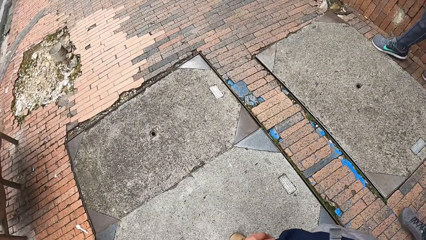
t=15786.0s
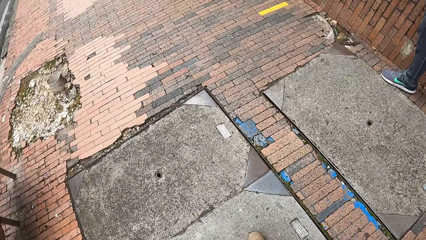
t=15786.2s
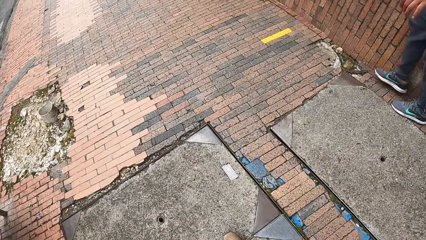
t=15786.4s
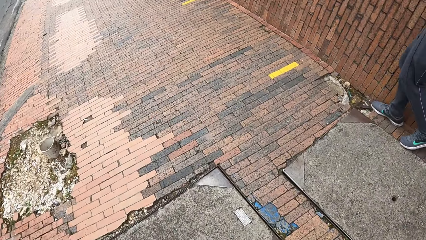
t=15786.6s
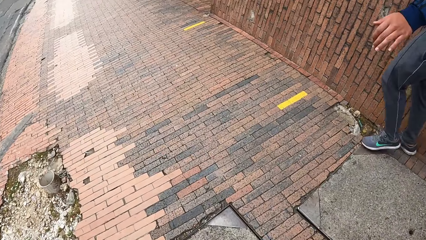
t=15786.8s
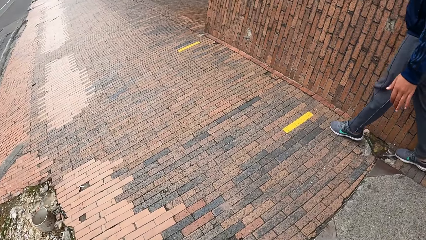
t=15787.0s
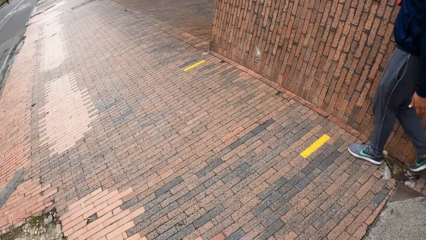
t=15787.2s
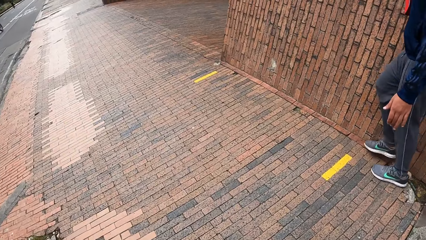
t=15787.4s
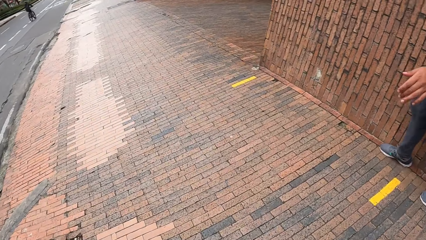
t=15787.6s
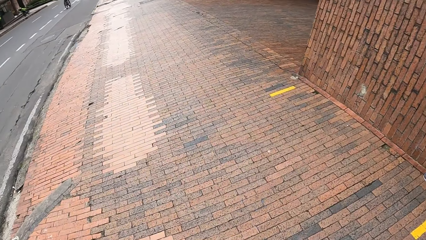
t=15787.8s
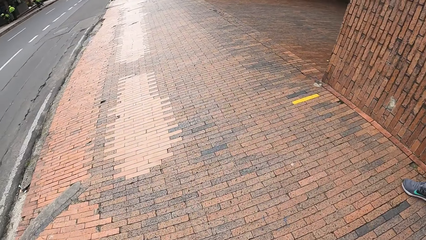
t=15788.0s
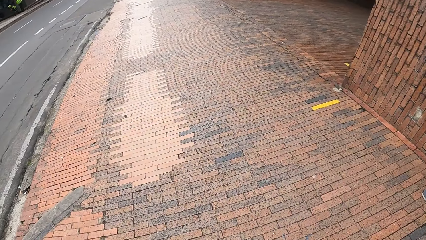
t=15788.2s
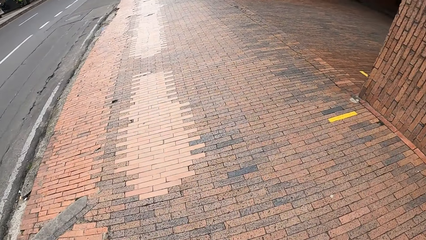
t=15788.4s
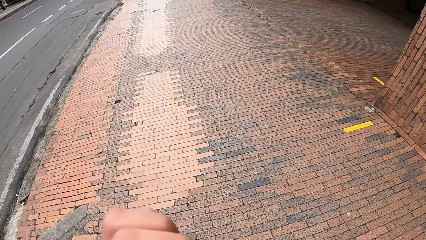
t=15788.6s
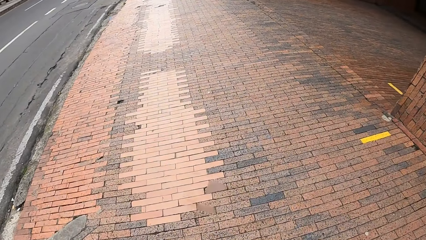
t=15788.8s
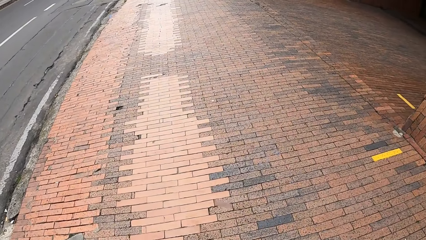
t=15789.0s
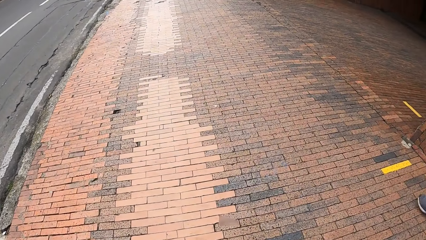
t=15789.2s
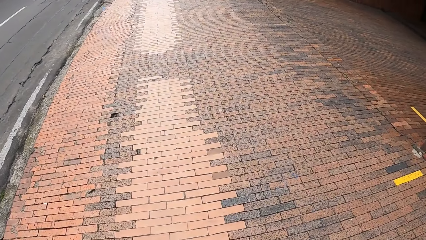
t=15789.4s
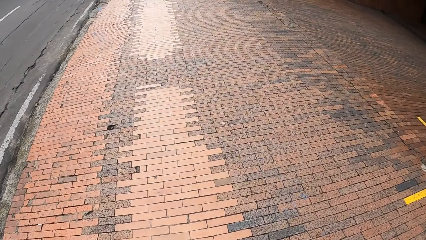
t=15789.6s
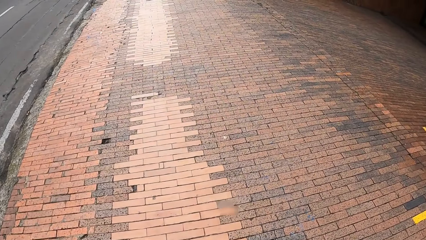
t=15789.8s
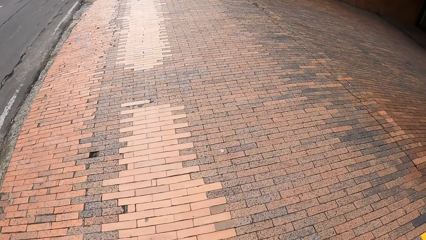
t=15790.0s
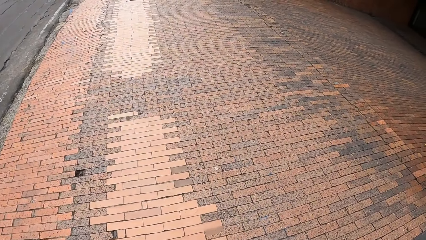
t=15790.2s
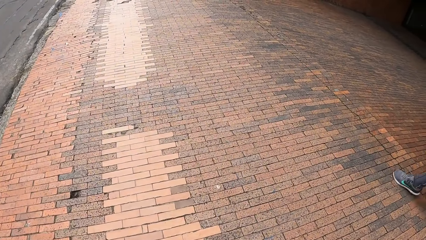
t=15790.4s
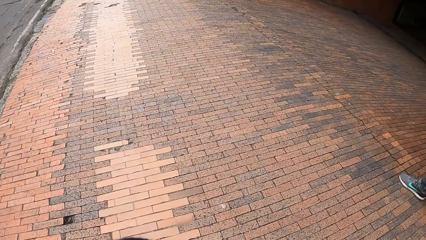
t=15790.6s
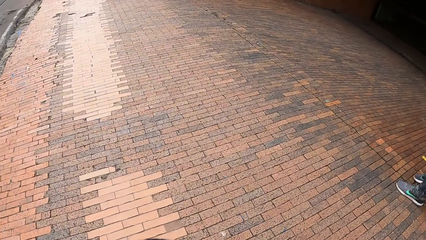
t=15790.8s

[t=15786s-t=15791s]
The camera wearer walks along the road.

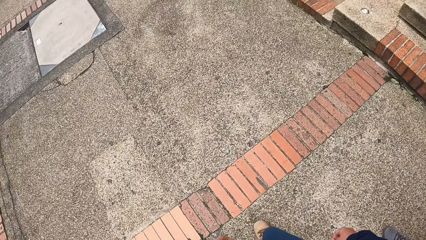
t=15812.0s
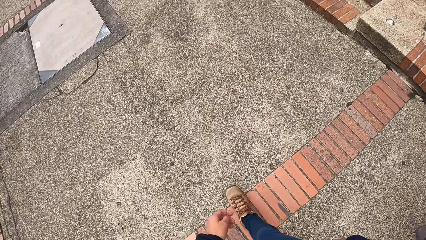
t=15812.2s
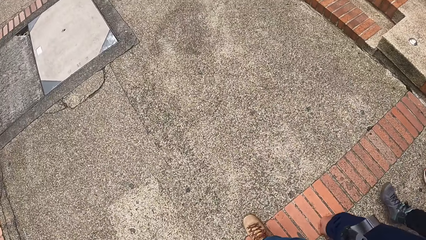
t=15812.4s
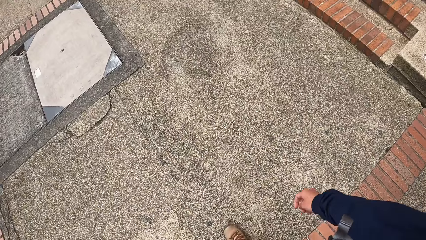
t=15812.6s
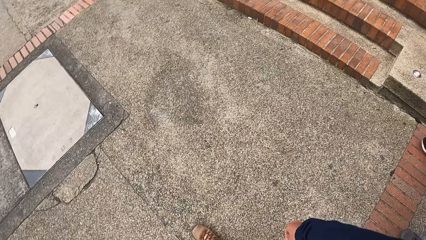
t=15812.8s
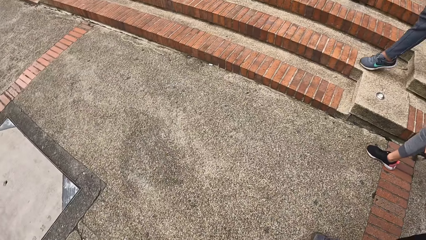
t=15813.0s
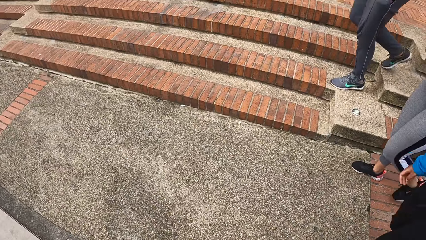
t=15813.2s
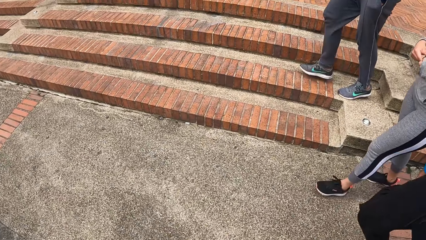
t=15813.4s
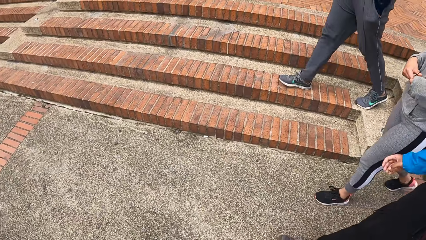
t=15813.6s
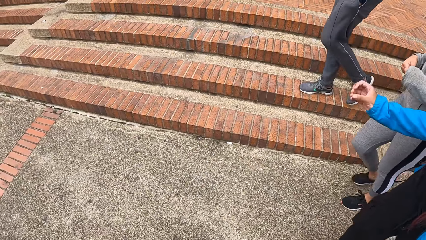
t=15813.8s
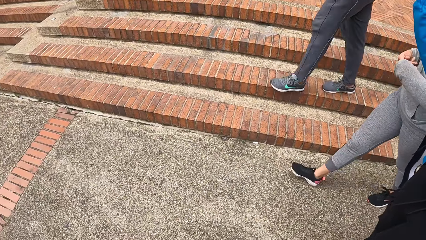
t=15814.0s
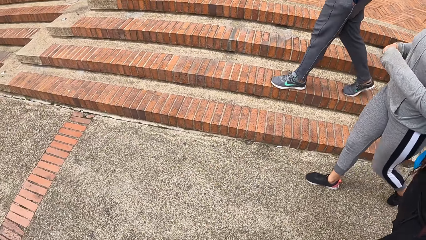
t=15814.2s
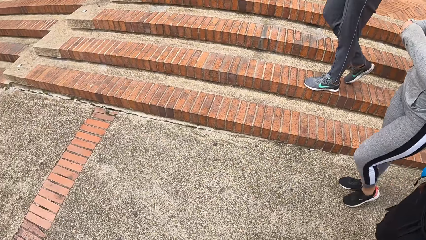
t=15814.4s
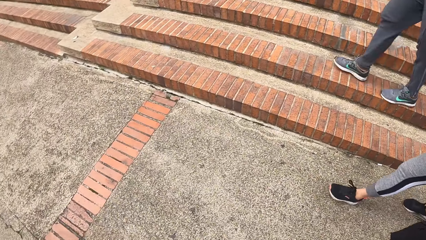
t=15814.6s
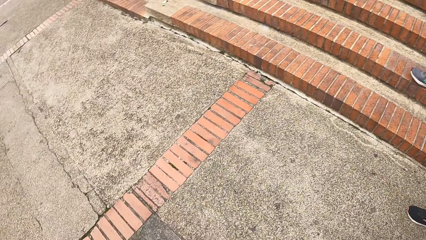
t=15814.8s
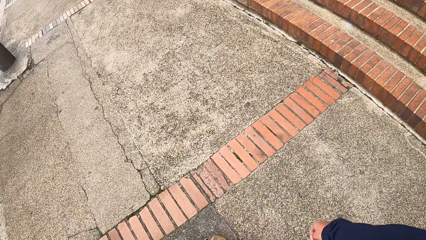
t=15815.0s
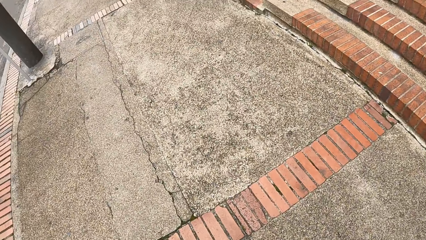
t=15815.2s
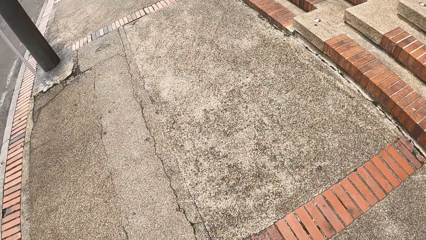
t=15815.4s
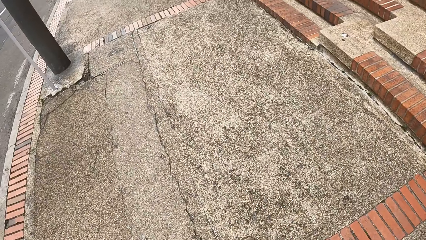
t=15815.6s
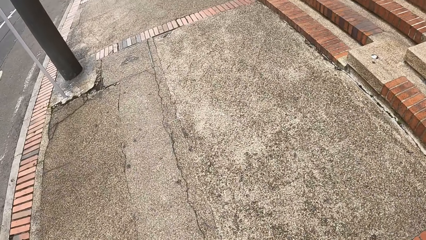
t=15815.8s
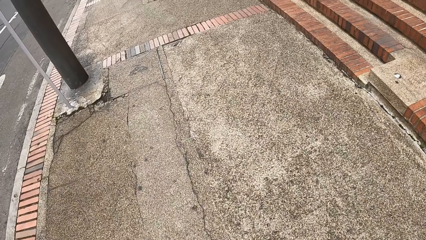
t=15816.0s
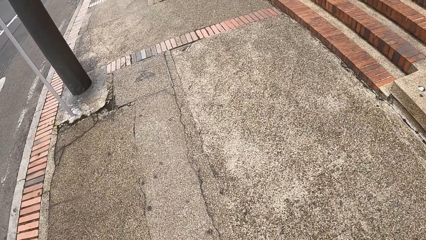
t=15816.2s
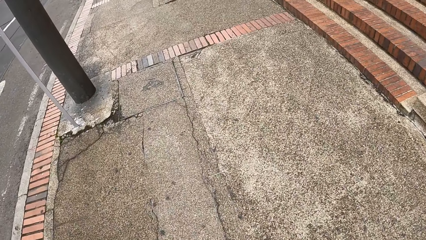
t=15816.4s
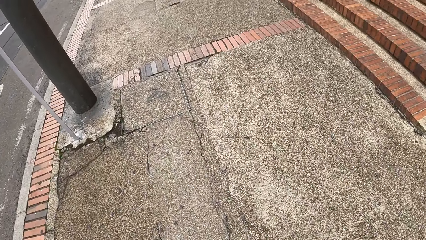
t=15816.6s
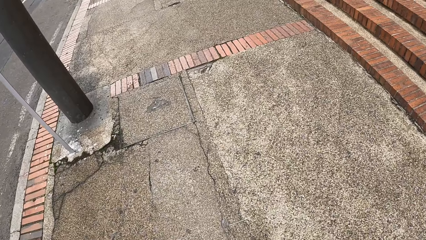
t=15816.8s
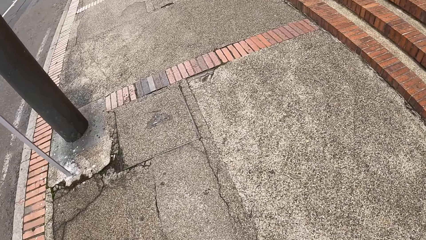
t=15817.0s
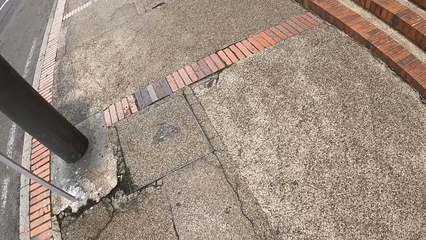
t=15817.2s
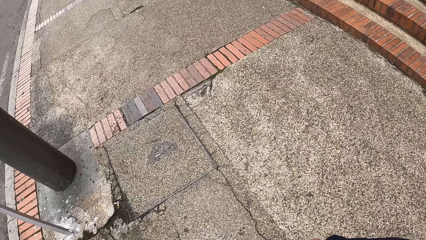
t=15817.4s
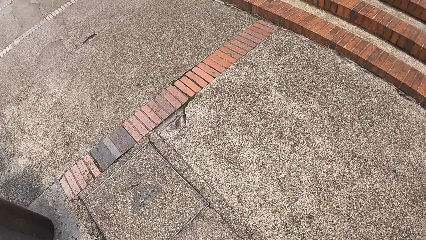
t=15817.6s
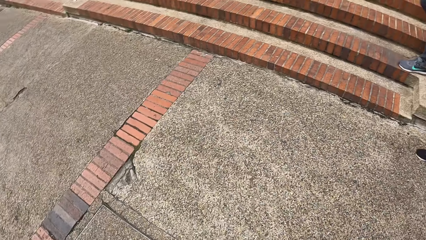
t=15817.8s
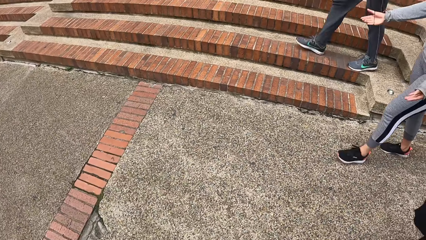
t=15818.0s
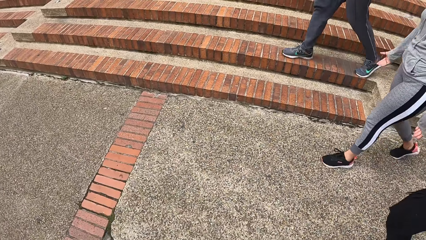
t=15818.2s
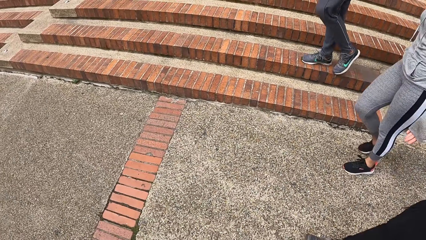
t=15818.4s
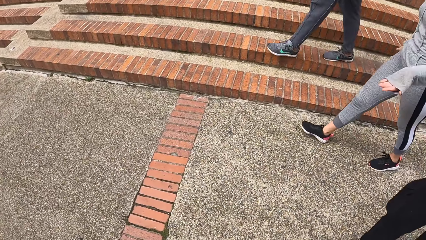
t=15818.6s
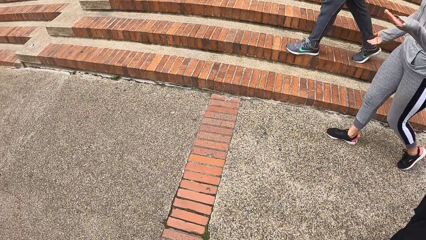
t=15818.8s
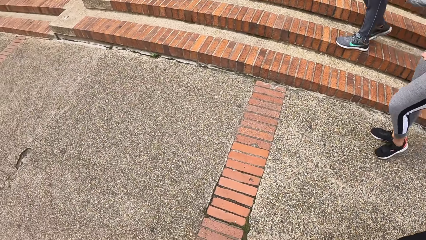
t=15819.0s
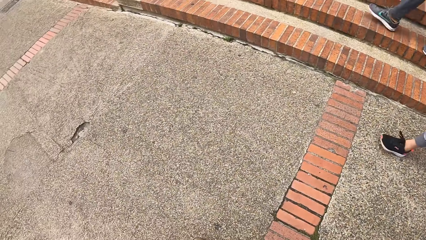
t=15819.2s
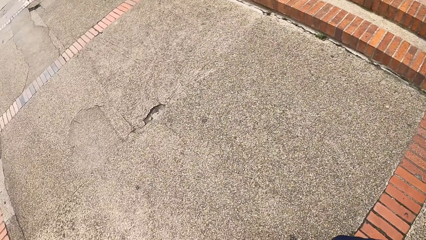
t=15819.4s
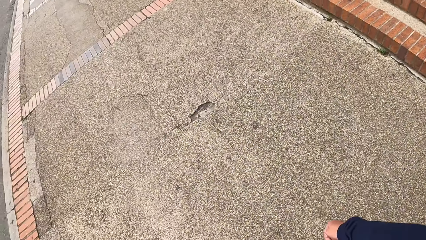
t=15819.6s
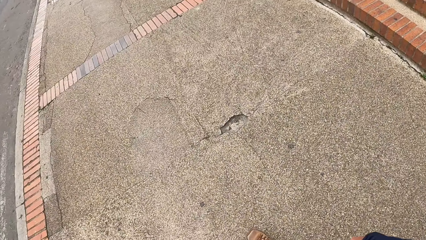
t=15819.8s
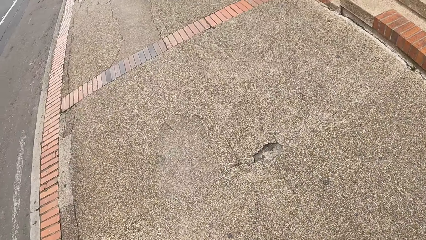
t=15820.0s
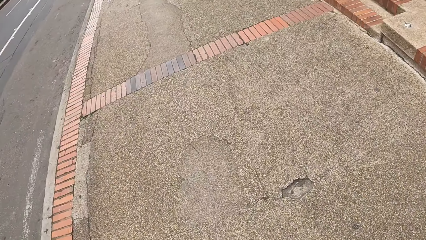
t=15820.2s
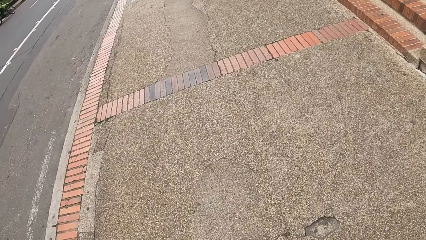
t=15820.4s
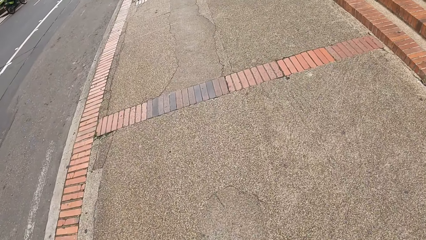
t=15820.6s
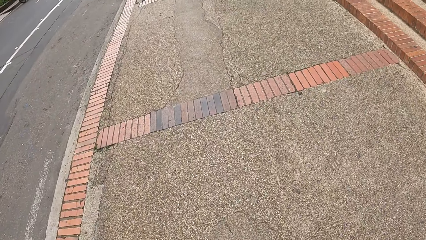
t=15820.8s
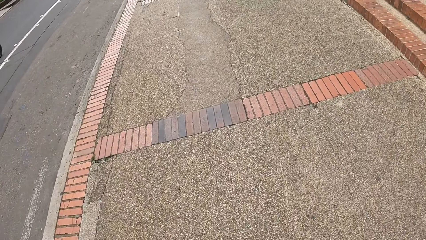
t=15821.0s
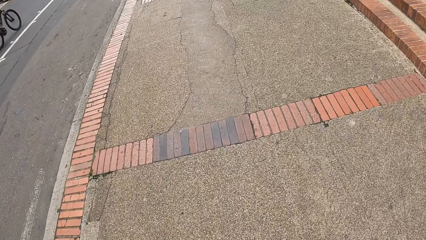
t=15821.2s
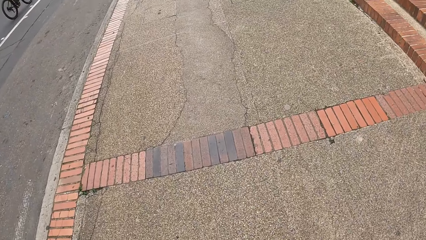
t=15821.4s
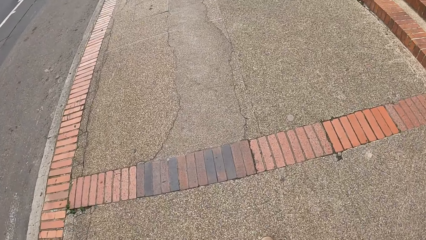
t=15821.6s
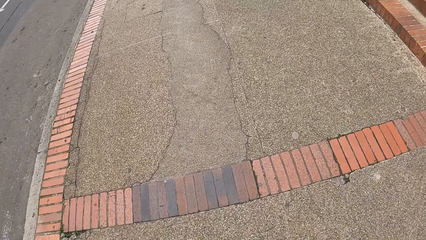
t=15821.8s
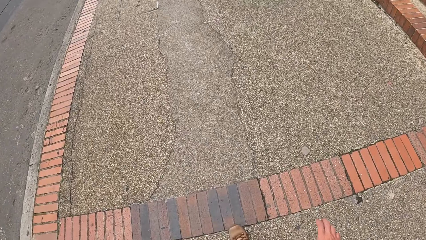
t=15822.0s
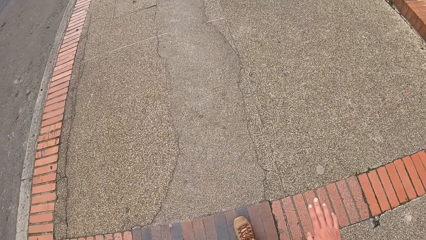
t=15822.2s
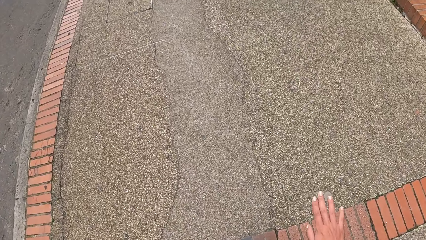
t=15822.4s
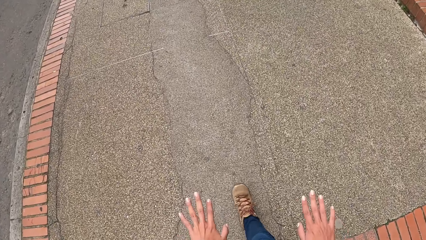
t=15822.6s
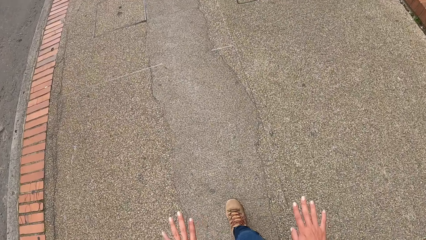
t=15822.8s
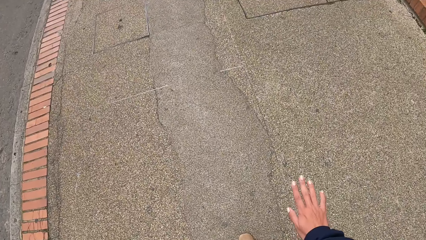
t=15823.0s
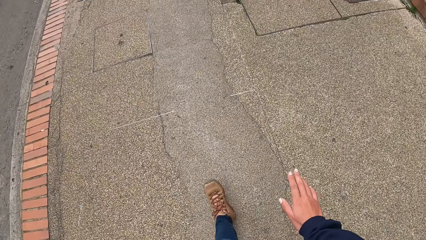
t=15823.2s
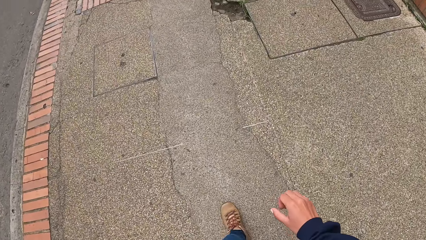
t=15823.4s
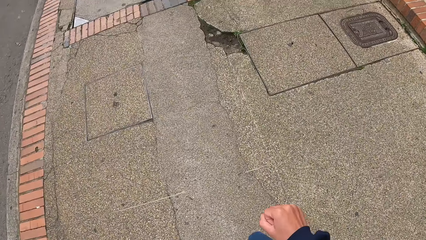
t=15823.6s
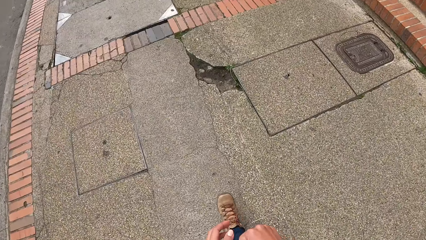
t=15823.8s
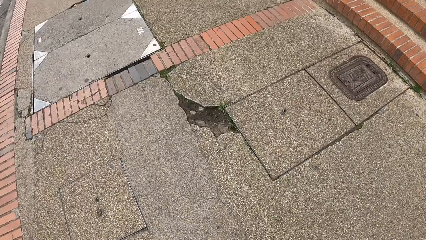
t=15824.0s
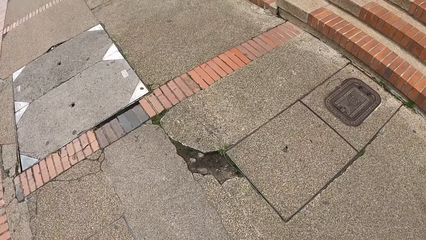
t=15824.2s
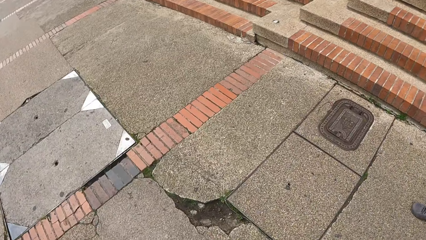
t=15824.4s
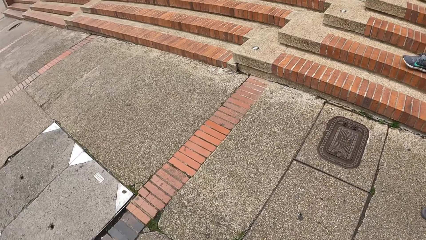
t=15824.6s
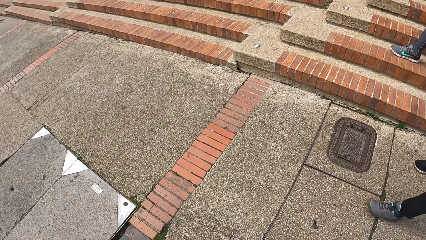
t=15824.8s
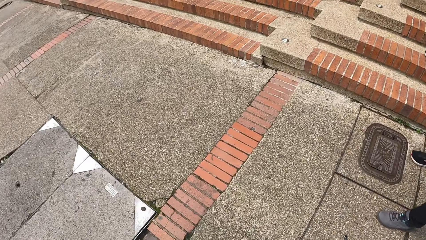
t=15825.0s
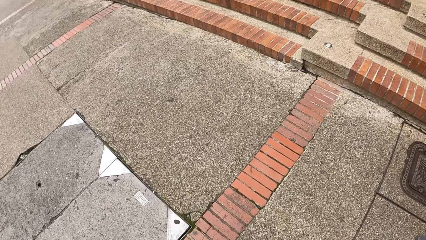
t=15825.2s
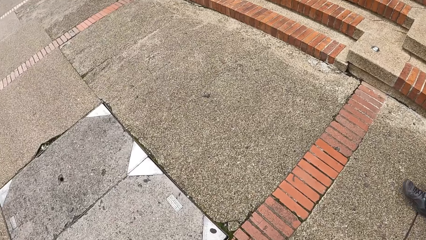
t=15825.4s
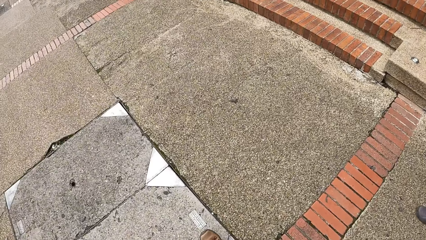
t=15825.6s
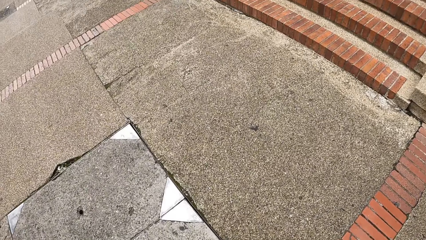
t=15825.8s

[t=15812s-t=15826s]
The camera wearer looks around. They walk along the road. They look around. They walk along the road. They stare at the hands.
